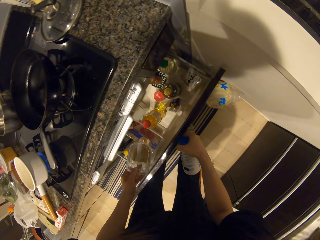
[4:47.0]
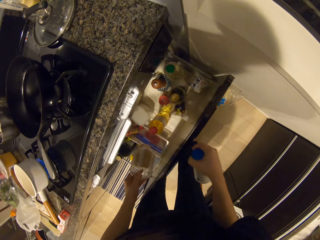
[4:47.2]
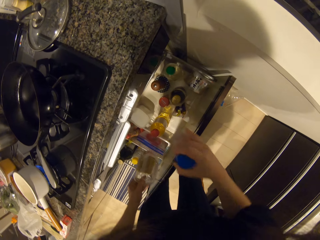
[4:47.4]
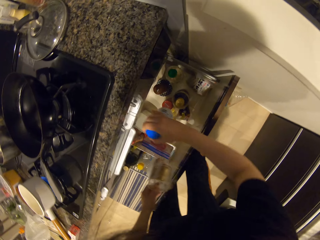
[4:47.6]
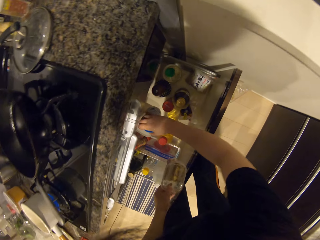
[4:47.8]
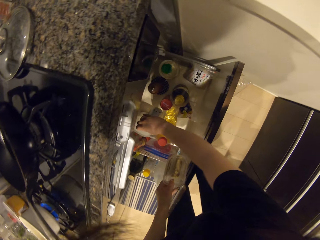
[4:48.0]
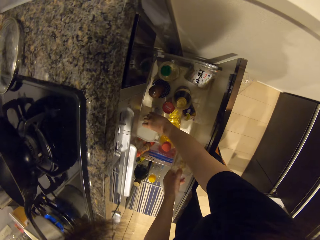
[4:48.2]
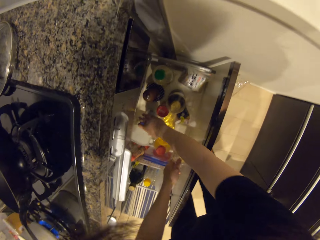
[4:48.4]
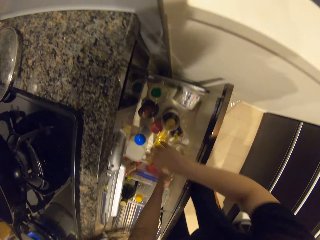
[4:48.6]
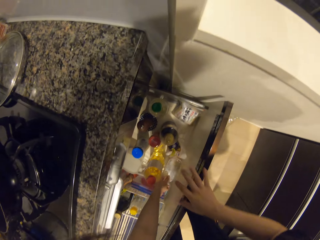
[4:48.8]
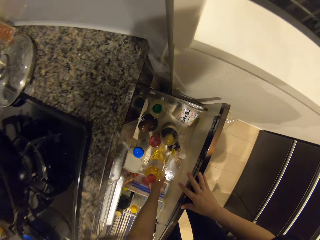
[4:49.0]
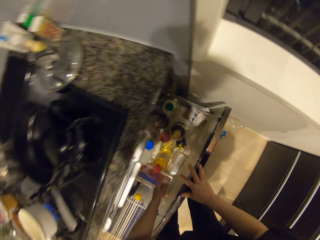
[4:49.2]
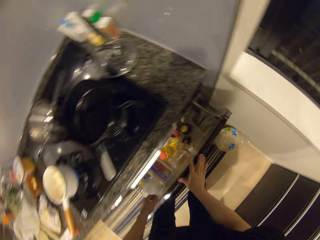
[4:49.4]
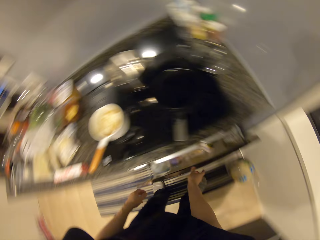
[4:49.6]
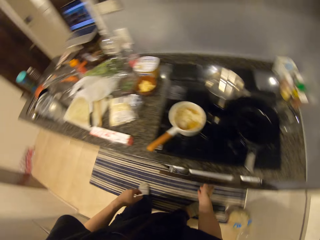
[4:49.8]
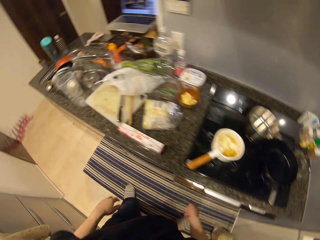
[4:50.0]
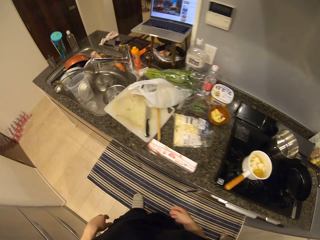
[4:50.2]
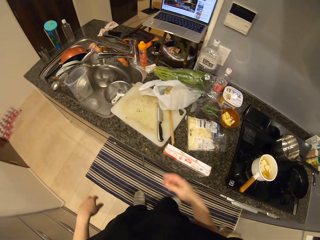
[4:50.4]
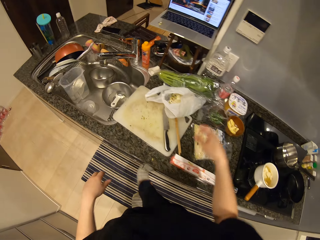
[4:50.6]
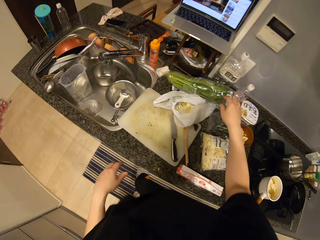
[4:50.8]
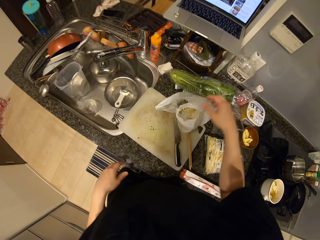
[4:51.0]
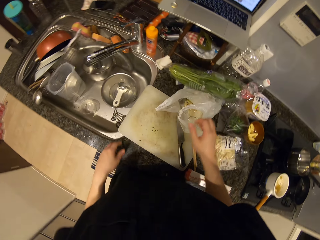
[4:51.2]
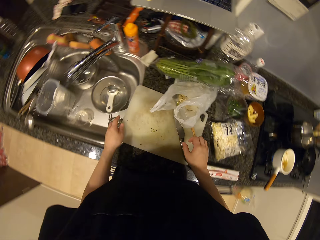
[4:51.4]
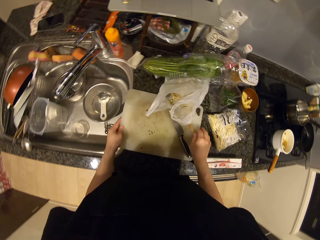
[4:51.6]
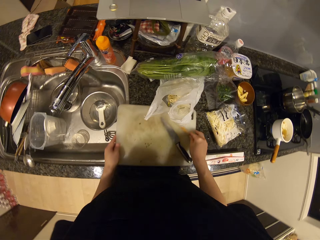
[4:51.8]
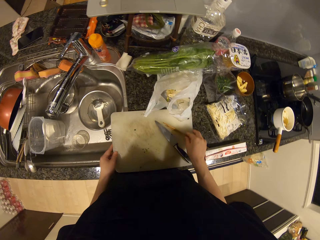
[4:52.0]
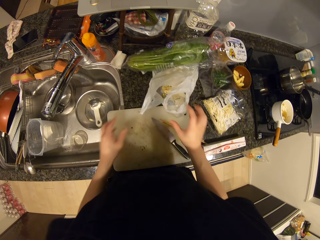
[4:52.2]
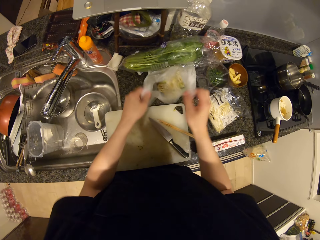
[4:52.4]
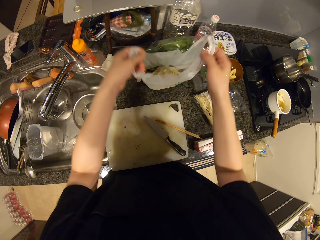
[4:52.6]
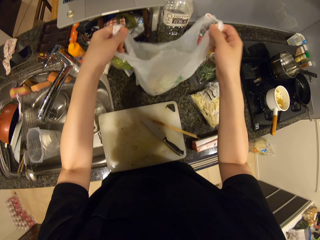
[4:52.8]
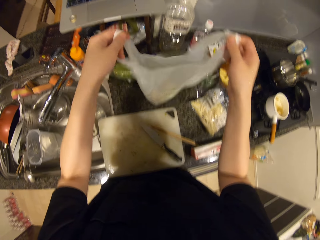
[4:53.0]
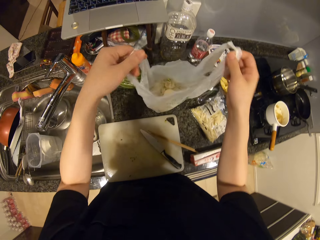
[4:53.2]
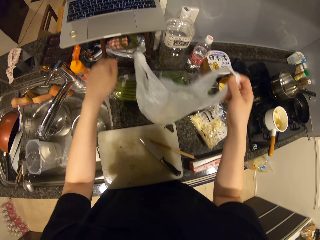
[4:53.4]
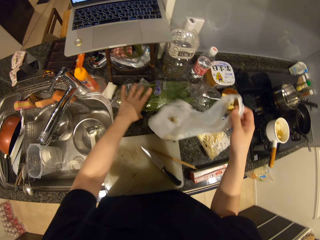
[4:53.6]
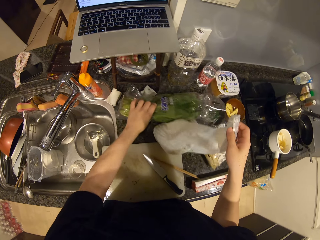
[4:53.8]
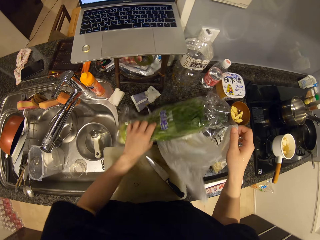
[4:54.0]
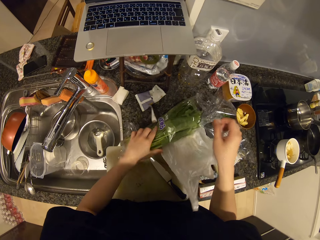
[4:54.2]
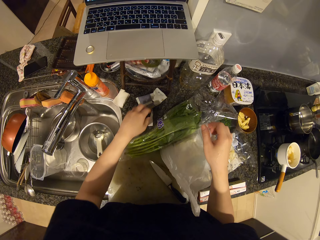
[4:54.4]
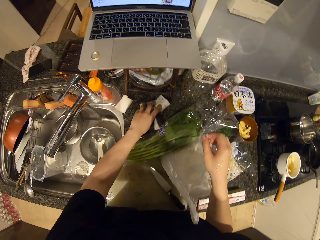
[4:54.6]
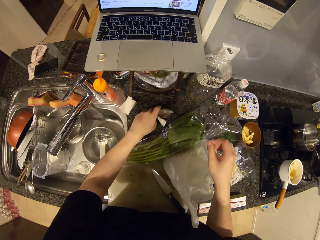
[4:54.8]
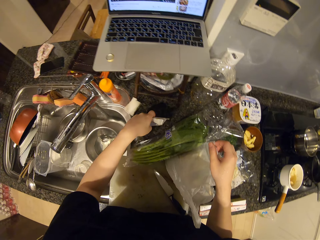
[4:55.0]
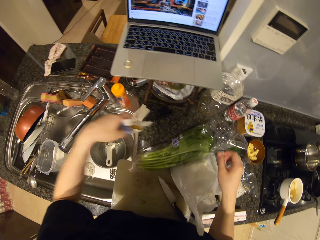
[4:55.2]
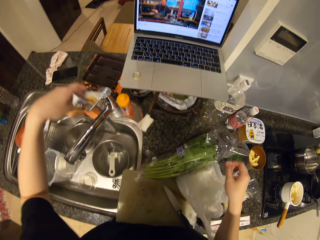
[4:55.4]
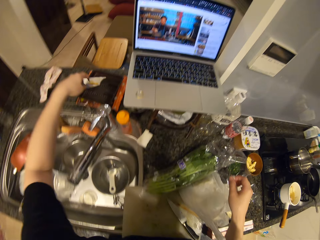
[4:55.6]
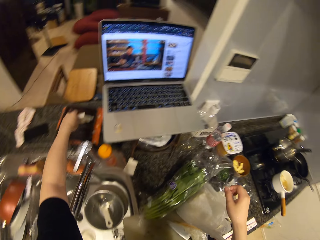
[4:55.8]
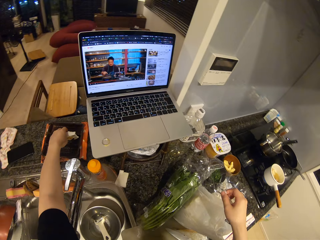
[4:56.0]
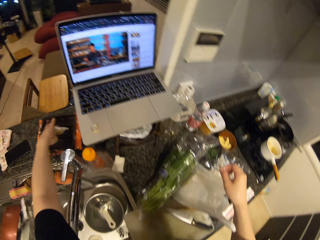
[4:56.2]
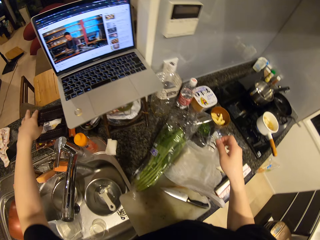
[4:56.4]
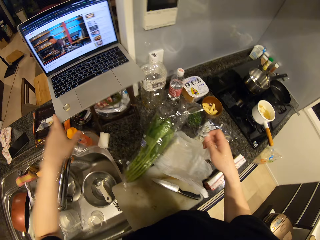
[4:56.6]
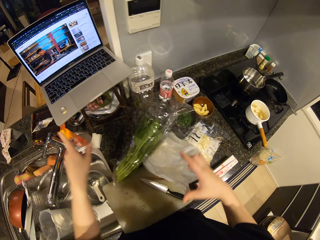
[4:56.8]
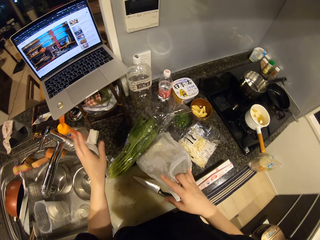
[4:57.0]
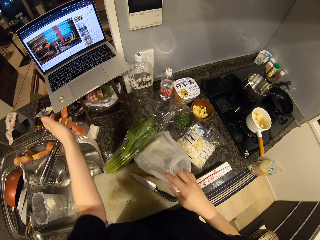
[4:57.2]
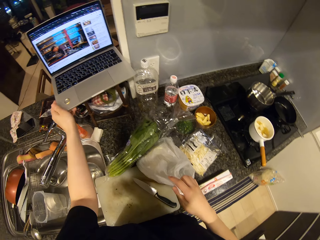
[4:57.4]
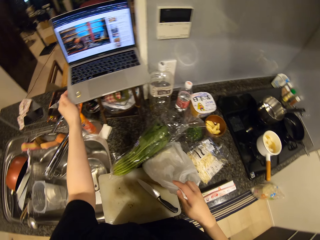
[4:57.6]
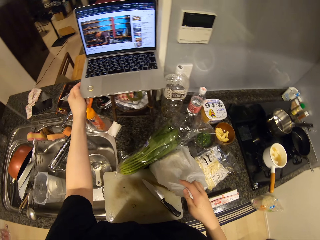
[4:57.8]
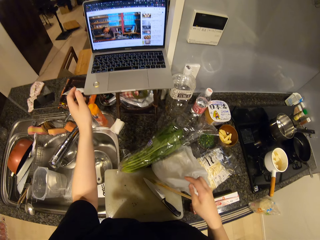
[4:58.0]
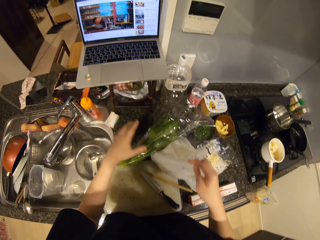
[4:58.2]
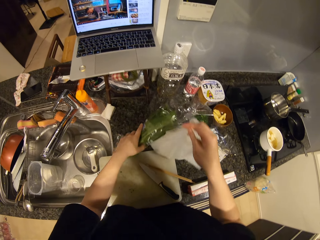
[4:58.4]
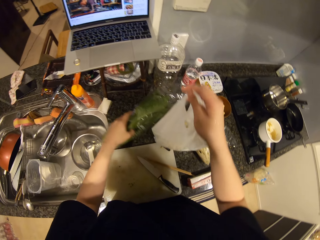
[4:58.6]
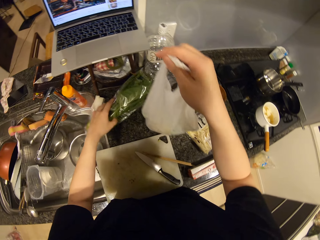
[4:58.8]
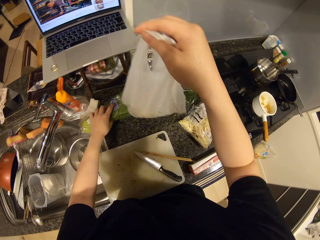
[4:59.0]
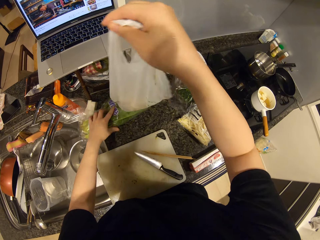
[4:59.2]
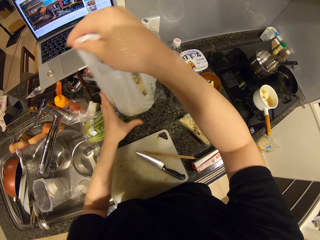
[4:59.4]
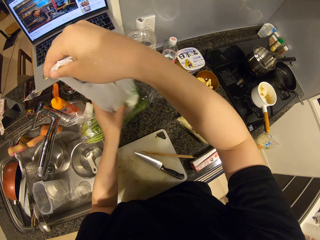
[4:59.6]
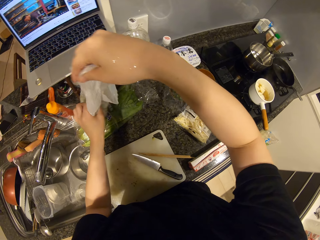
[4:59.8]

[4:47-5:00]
The camera wearer drops the bowl of seasoning and salt in the drawer. They close the drawer. They walk around. They move the chopping board. They adjust the trash bag. They pull up the dust paper. They pick the pack of lettuce and drop the pack of lettuce. They push the papers aside. They pick a tissue and drop the tissue. They touch the laptop. They tilt the laptop.

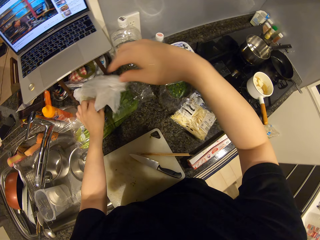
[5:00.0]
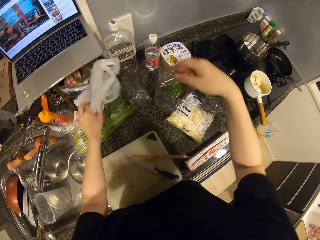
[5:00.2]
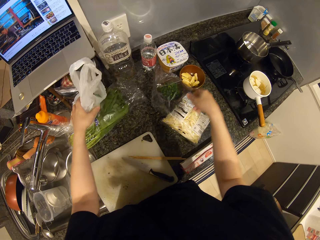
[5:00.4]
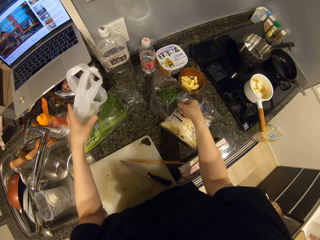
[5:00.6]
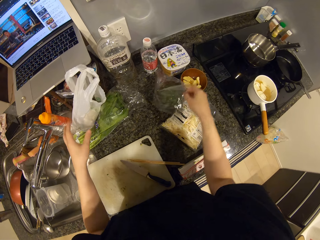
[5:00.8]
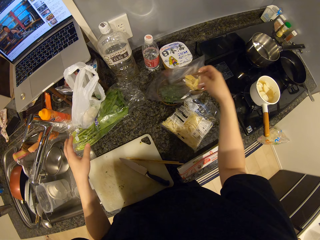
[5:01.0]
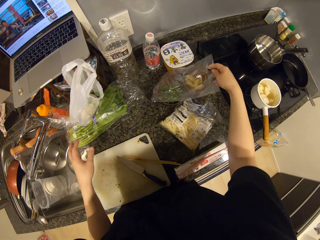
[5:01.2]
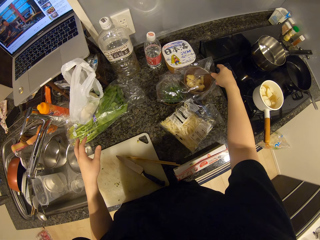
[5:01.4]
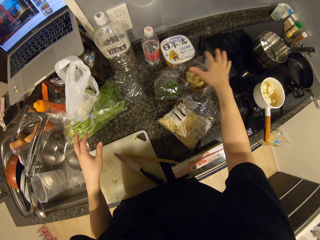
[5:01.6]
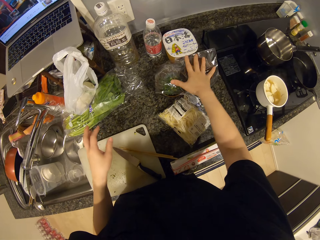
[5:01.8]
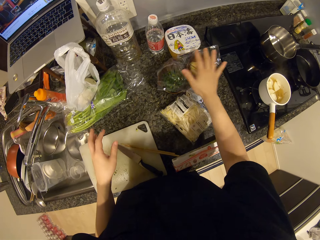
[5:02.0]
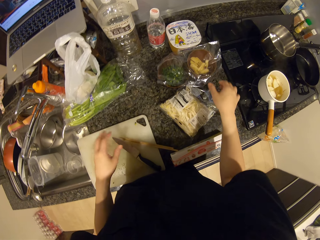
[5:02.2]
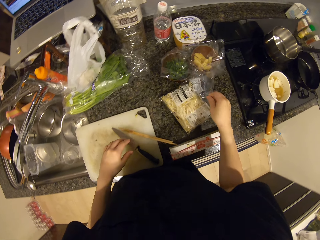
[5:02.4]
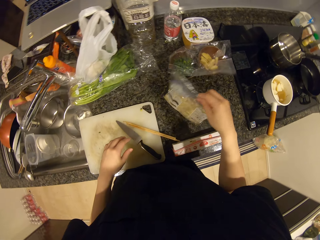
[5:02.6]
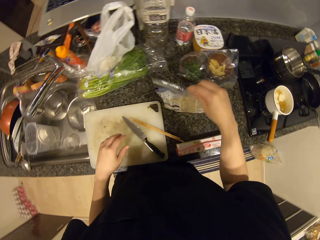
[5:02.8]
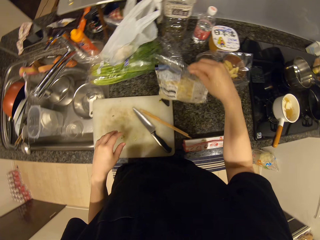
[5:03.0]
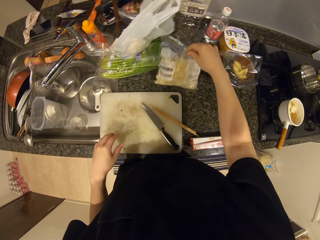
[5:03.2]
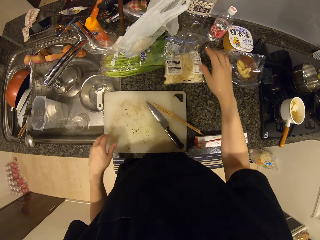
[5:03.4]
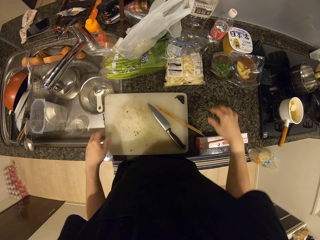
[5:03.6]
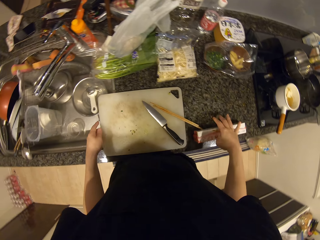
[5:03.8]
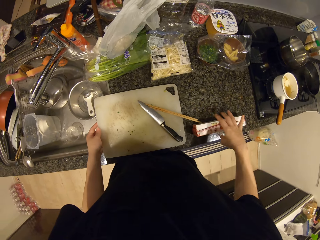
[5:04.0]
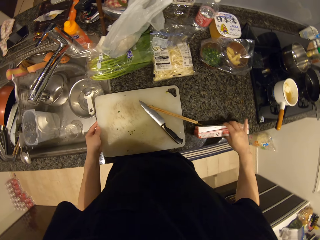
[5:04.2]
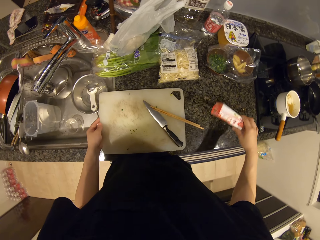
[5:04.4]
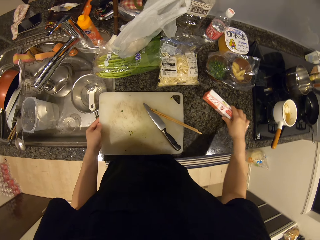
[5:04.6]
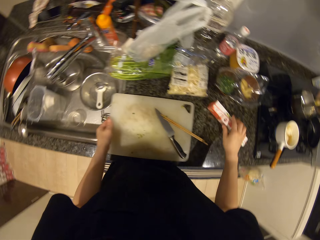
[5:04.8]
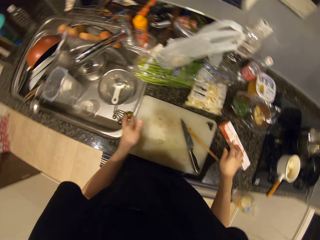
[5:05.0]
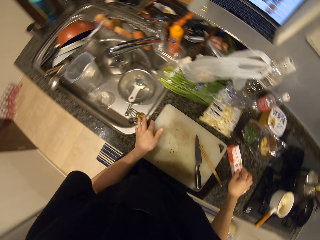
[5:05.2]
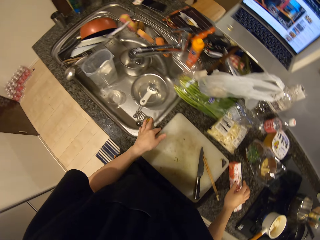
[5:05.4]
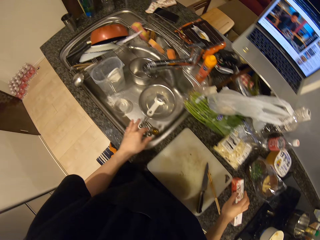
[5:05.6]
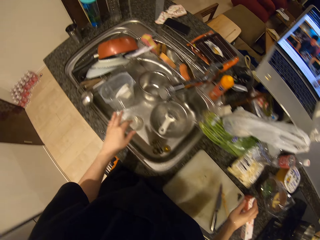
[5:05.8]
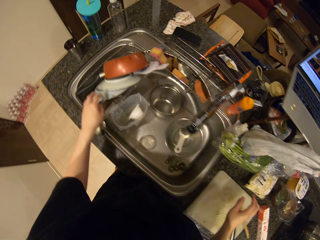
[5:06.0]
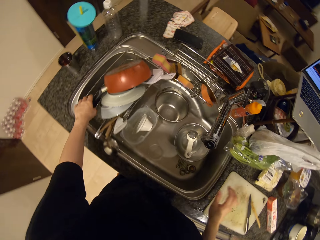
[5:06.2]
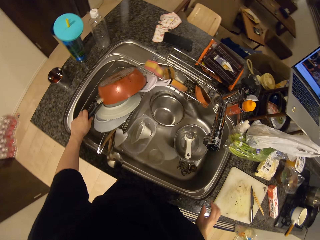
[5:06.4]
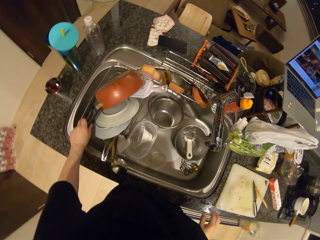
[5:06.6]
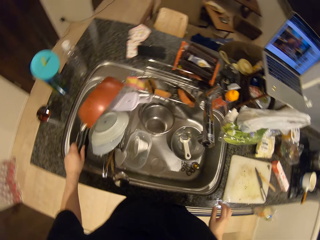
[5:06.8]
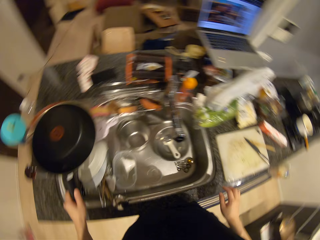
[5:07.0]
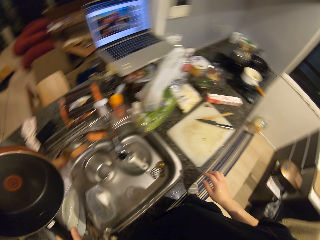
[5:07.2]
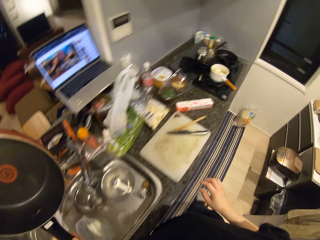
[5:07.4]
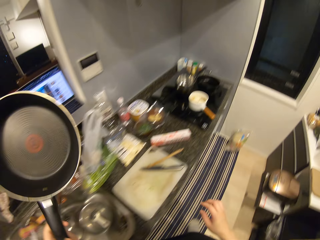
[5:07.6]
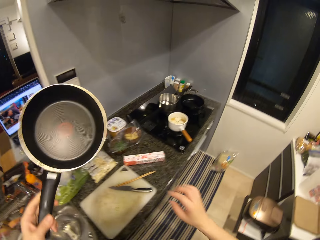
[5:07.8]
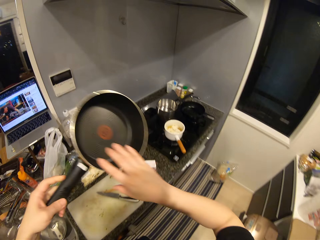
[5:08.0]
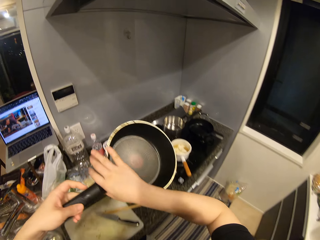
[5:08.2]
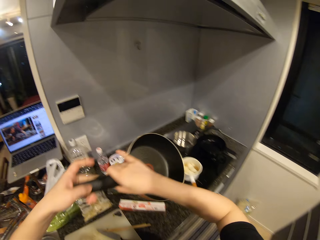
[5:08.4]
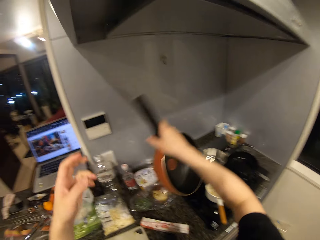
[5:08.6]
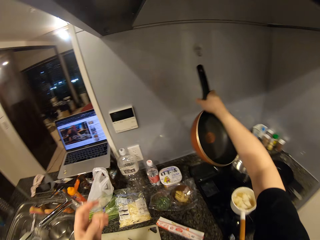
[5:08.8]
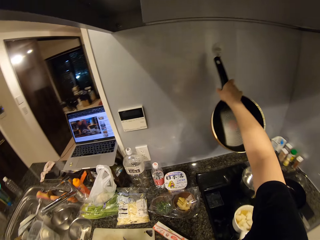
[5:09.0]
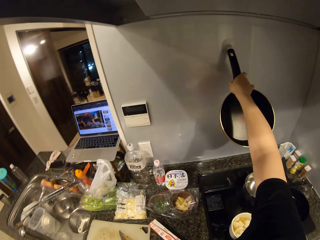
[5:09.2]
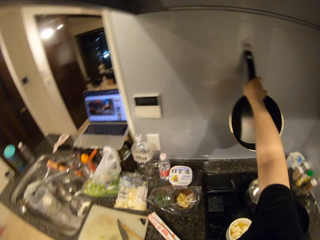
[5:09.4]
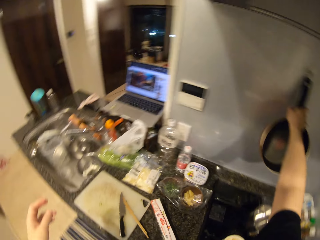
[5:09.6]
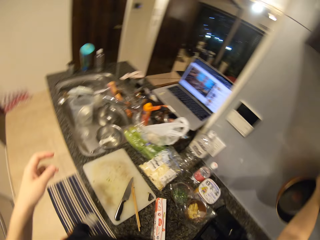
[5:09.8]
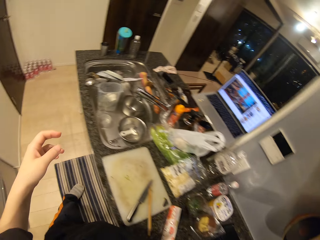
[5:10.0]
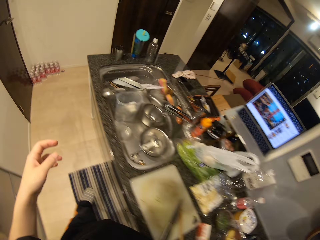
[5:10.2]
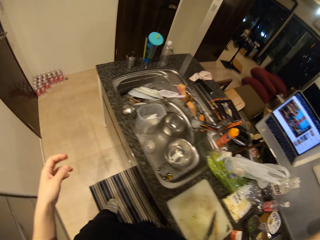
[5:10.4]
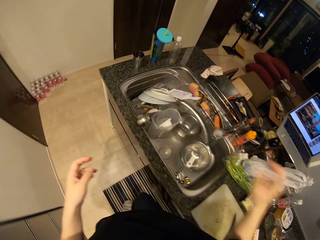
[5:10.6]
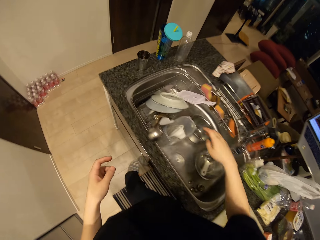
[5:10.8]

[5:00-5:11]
The camera wearer lifts the trash bag and the lettuce. They put the dust paper aside. They adjust the cling film on the bowl. They pick up the pack of macaroni. They align the papers on the kitchen top. They drop the pack of macaroni. They pick up the pack of cling film. They drop the pack of cling film. They pick up a fry pan from the rack. They hang the fry pan on the wall.
